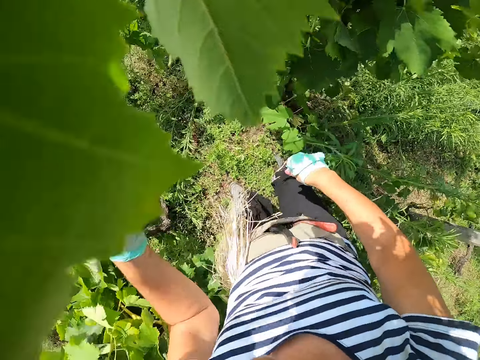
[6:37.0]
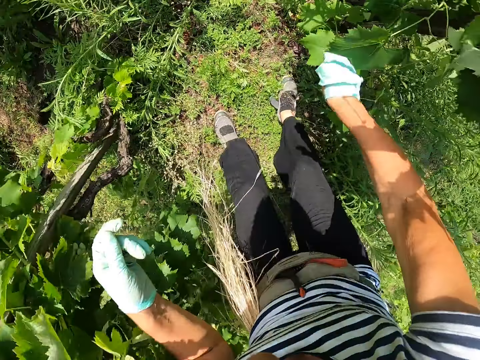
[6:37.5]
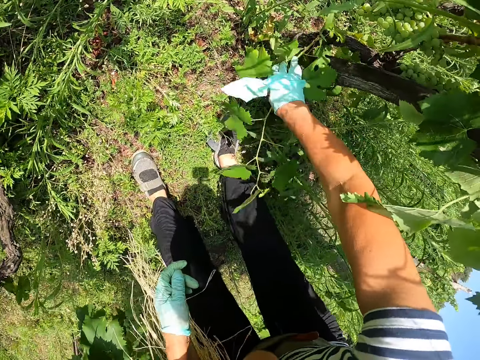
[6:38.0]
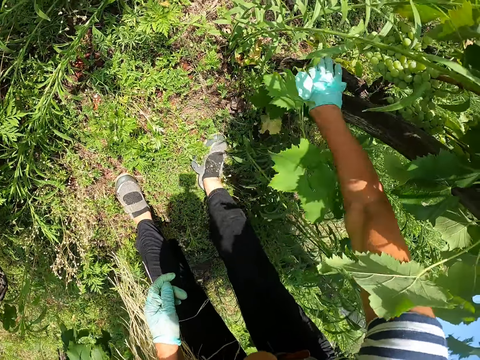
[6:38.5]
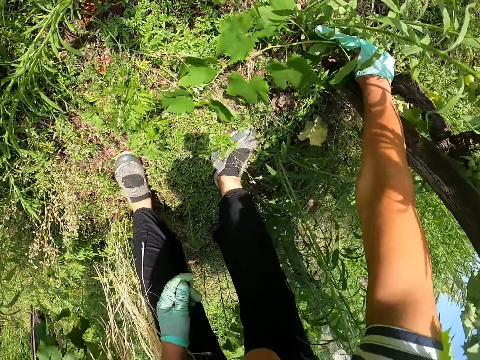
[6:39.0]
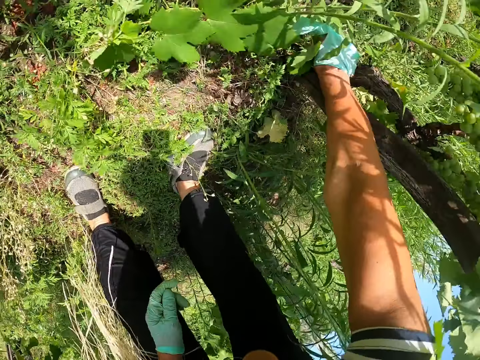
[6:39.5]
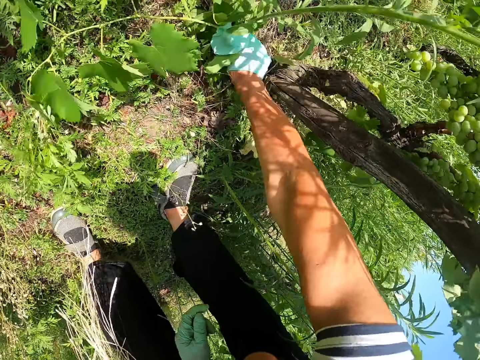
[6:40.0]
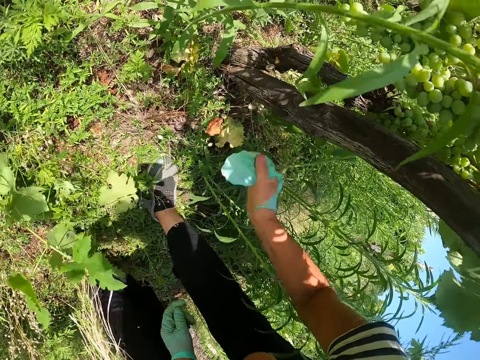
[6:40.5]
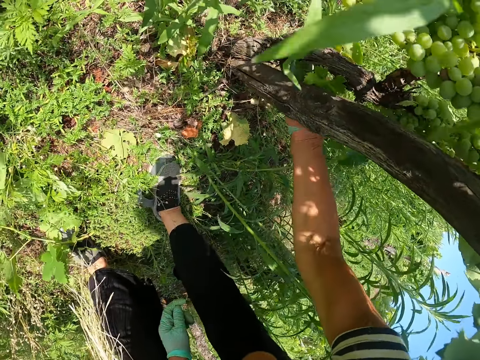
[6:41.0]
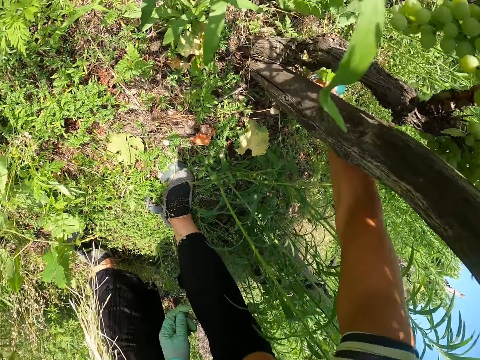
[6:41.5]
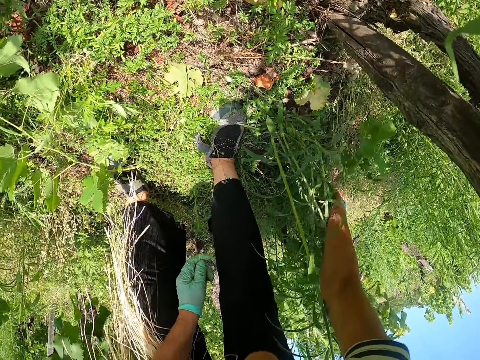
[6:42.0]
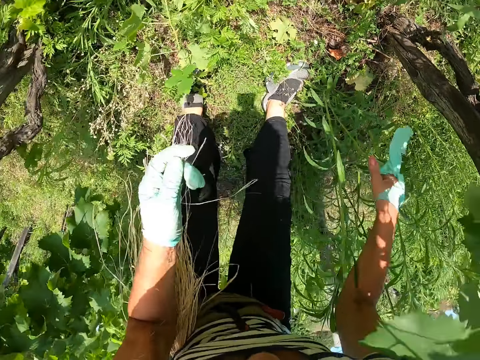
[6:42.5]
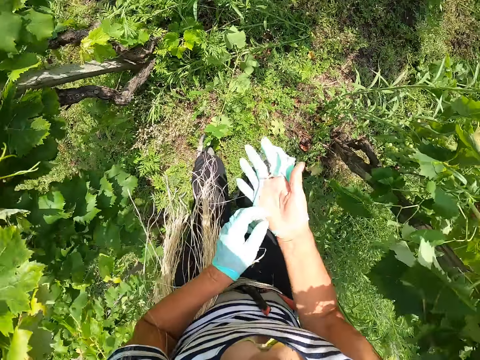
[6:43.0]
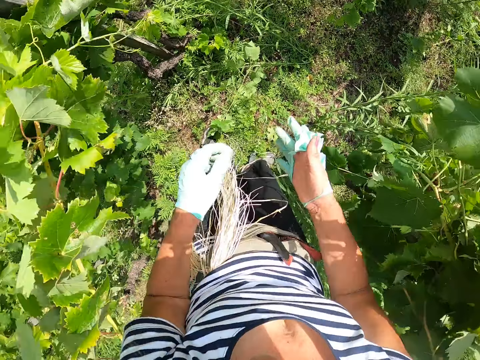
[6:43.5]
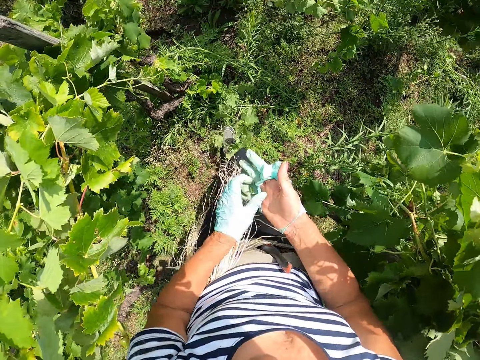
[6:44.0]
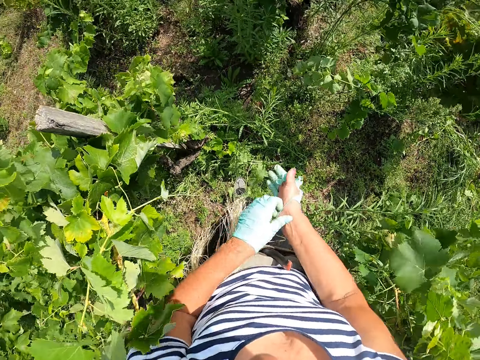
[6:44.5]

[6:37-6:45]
The camera wearer picks a grape branch by hand. She pulls out a plant from the stem of a tree. She throws the grape branch on the ground. She pulls out the plant from the stem of the tree. She does so again. She picks the grape branch by hand. She puts the grape branch on the ground. She removes the glove on her right hand. She walks around the garden.

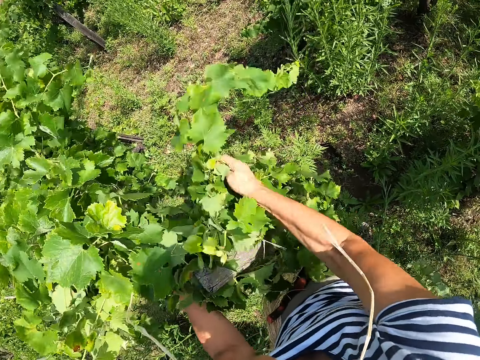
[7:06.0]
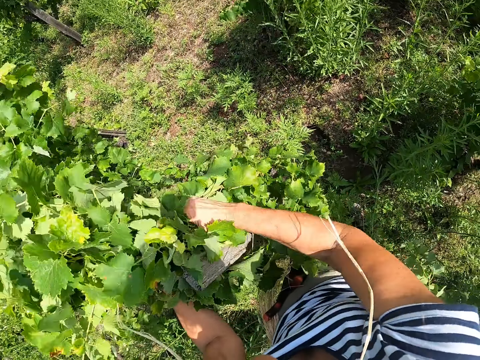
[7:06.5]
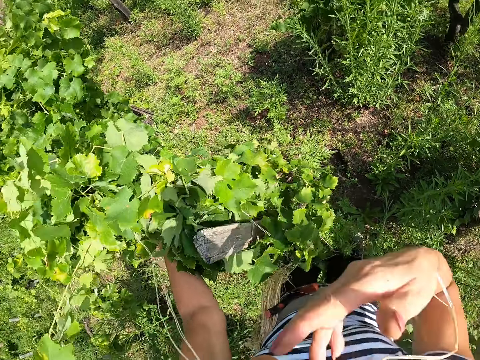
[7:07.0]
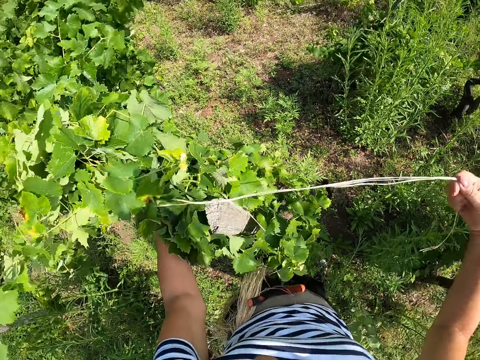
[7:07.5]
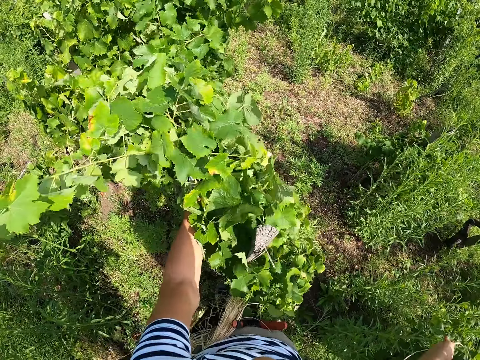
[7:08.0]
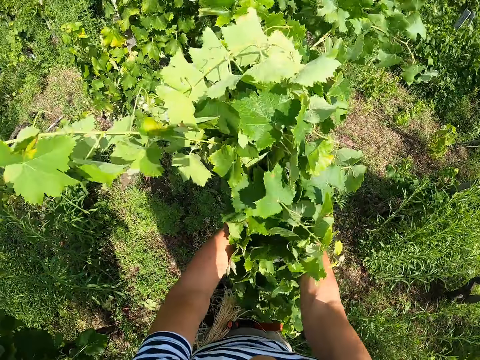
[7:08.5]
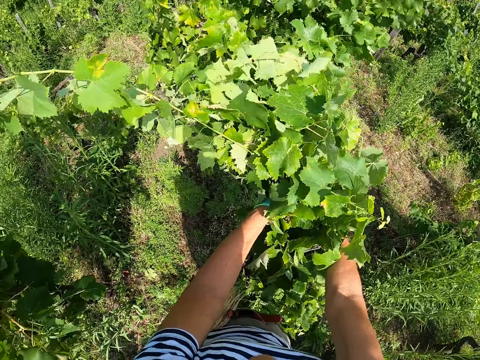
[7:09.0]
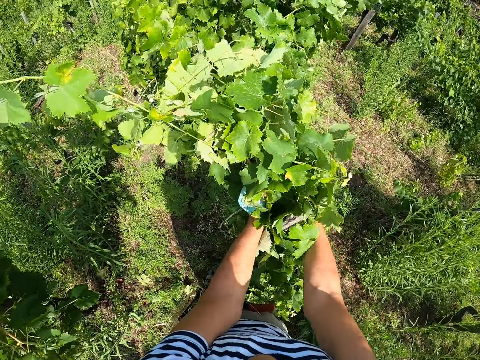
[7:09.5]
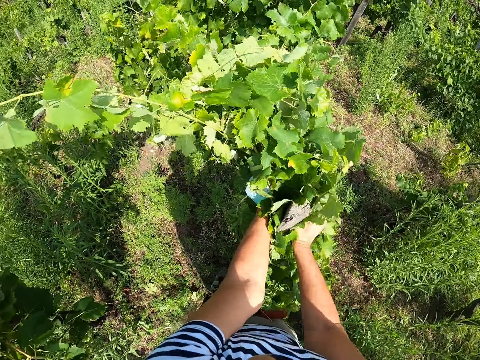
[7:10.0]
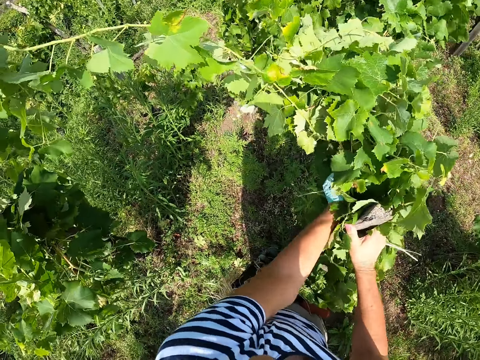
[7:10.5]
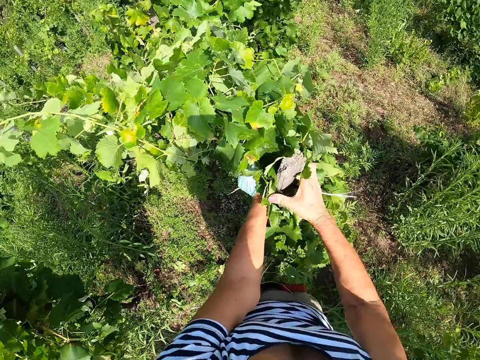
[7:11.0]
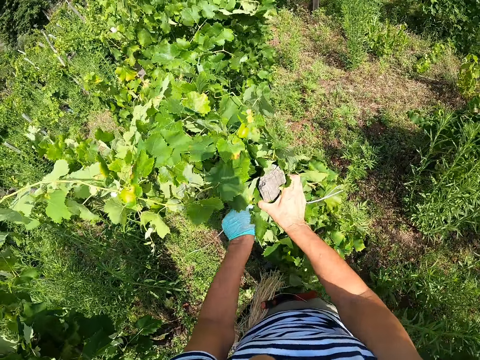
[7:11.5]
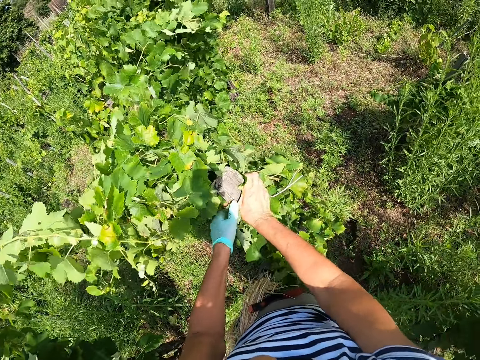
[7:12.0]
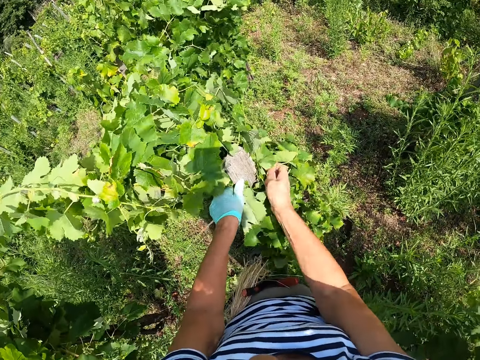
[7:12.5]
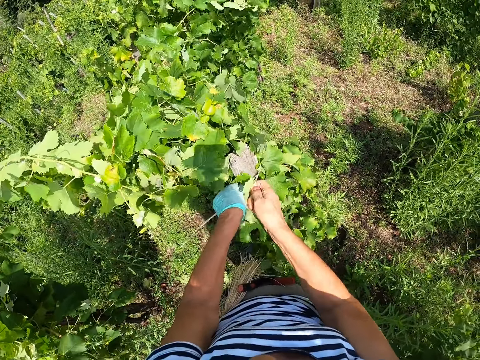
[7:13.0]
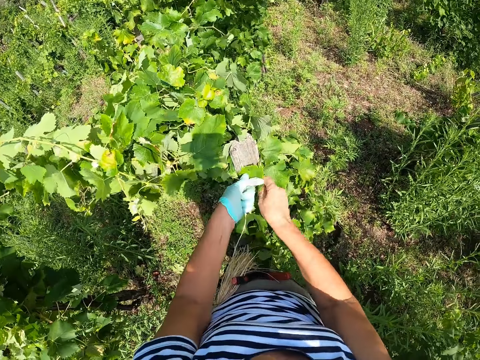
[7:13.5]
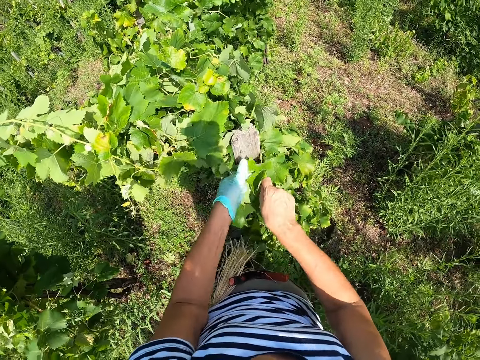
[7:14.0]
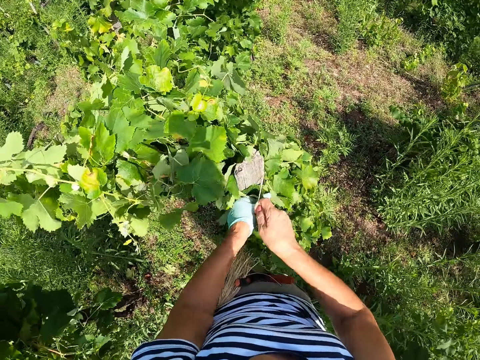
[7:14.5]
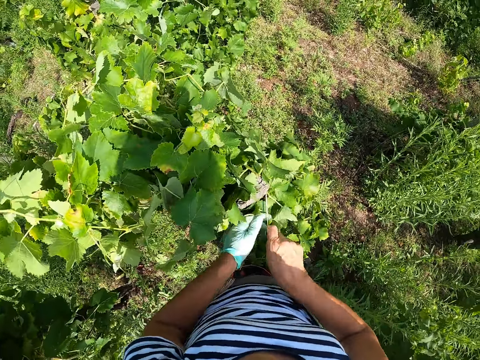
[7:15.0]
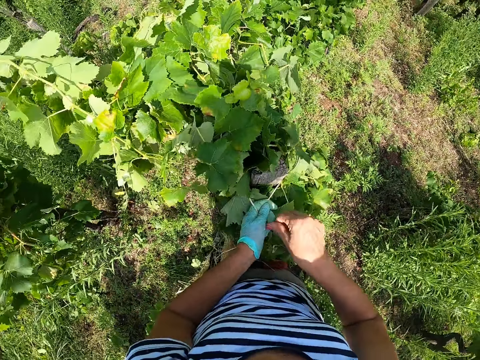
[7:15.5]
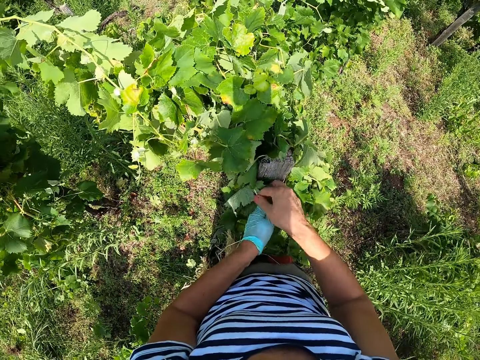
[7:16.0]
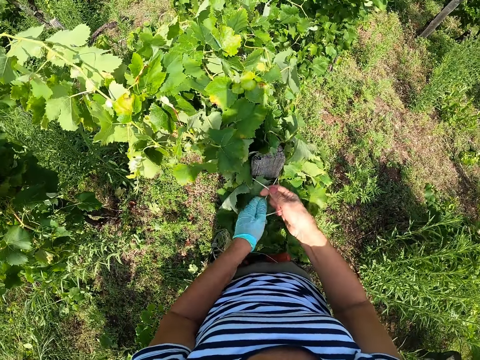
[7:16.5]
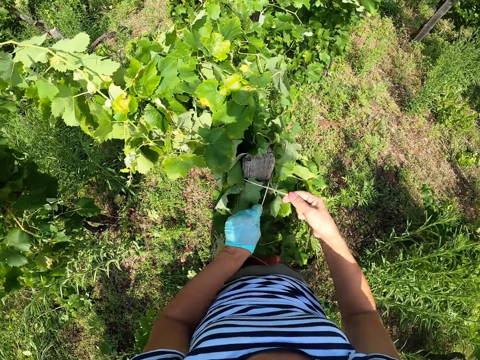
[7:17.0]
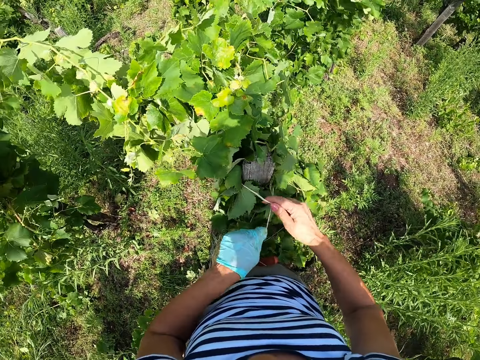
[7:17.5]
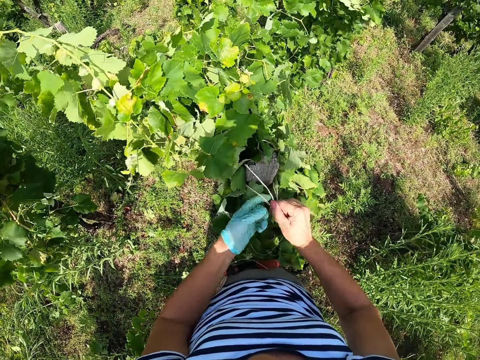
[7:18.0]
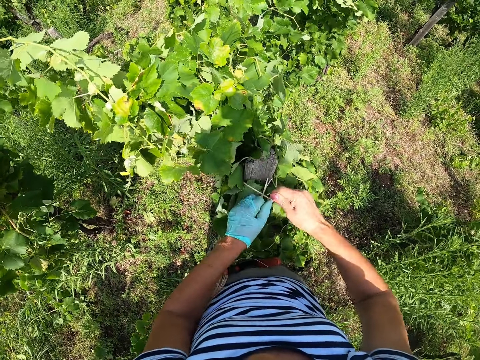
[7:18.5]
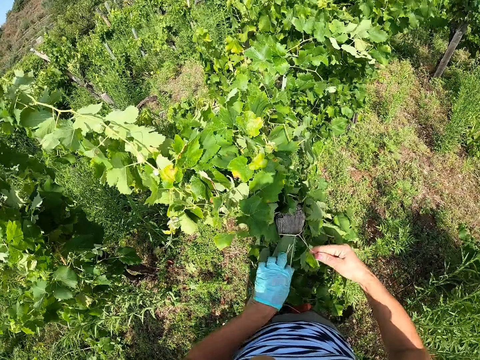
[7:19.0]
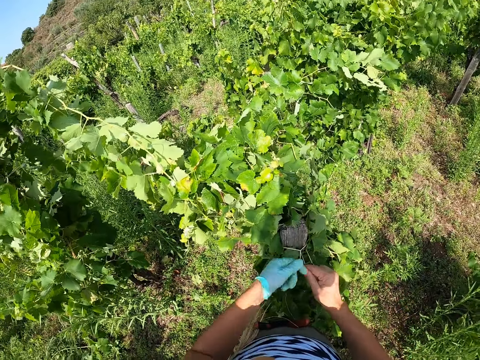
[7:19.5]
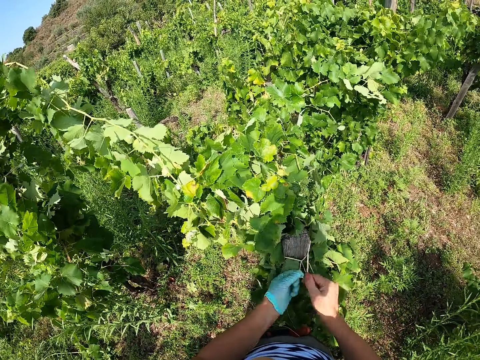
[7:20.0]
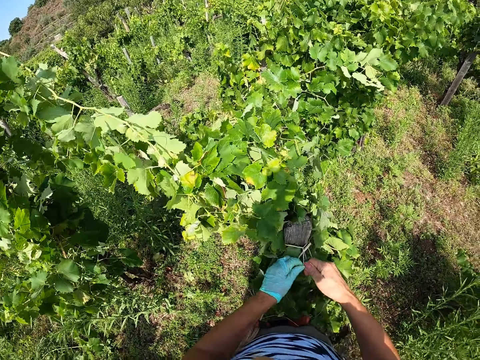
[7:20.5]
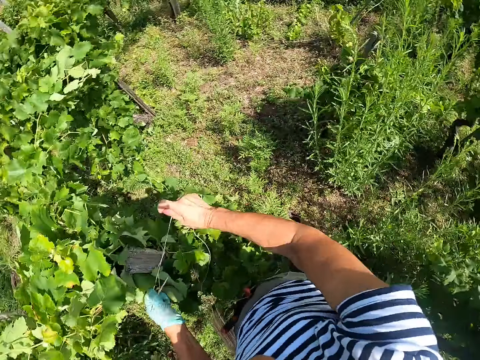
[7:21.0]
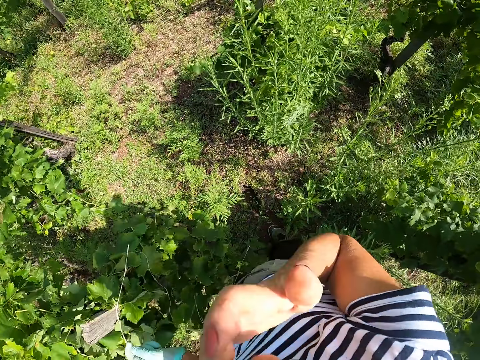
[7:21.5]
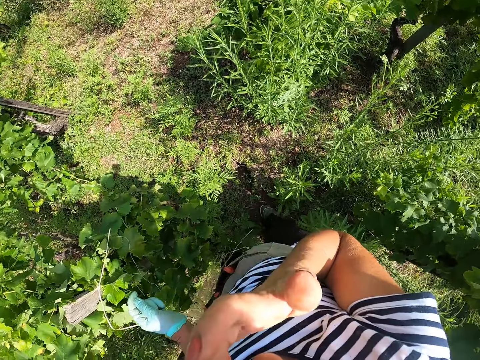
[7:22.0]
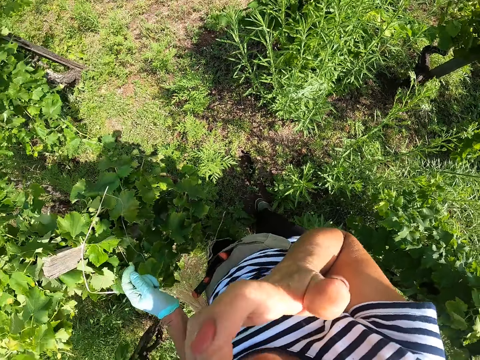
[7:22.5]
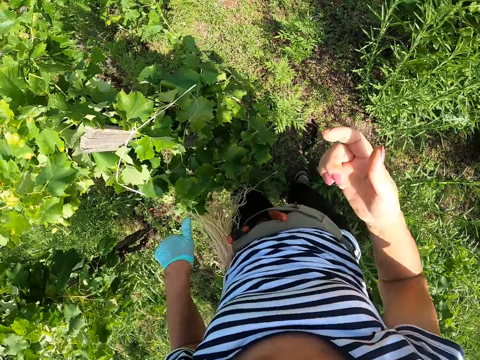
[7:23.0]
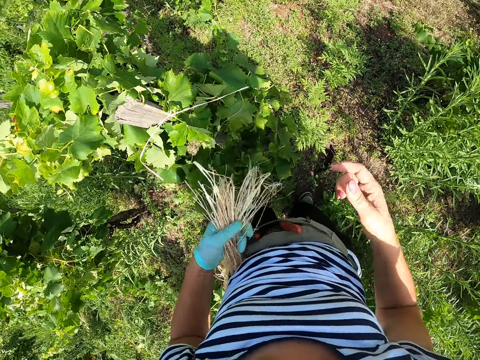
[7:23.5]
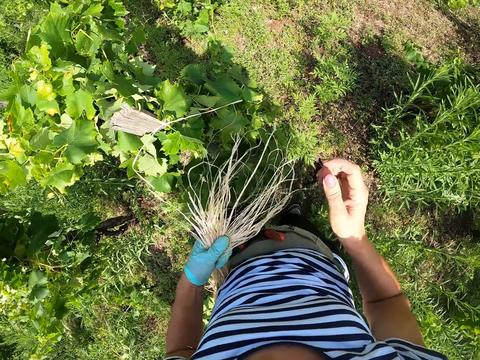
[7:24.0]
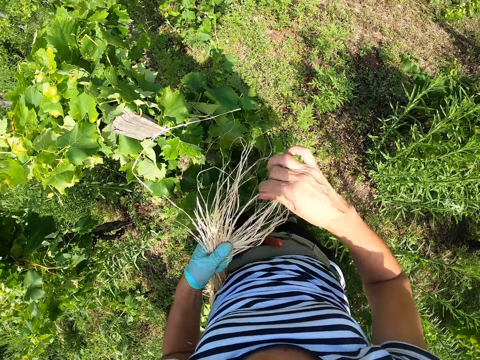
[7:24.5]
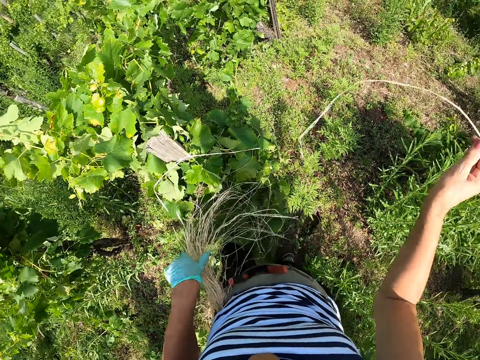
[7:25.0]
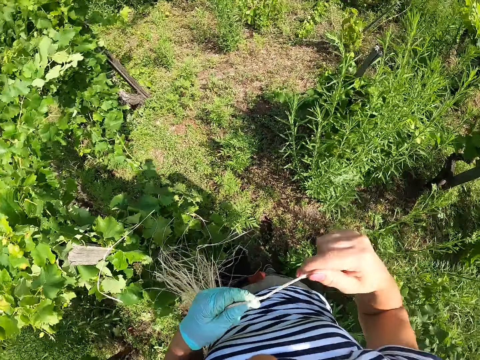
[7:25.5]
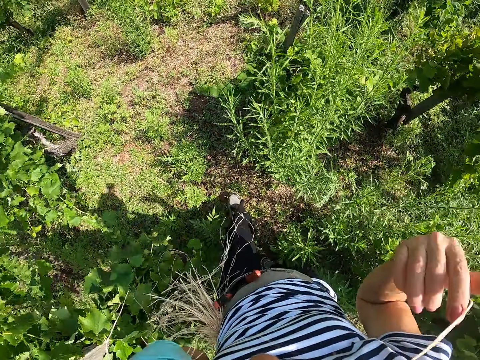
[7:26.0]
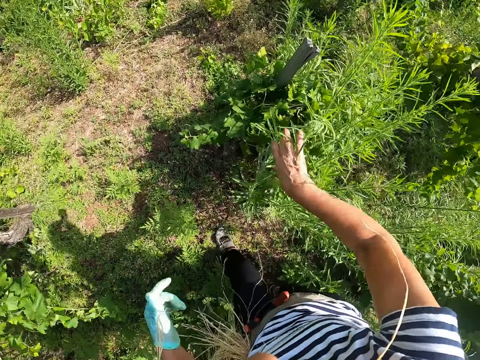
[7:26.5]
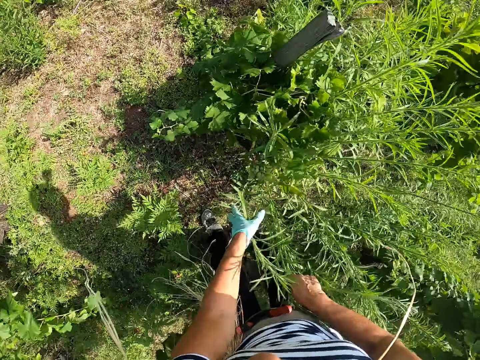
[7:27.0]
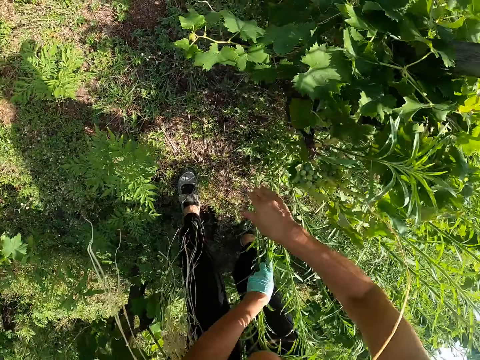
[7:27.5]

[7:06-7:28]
The camera wearer picks the string from his mouth. They tie the grape branches against the pole with the string. They tie the plants to the pole with a rope. They scratch his face with his finger. They lift the strings with his left hand. They pick a string with his right hand. They pull out a rope from a bunch of ropes on her hip. They put the string in his mouth. They walk around the garden.
